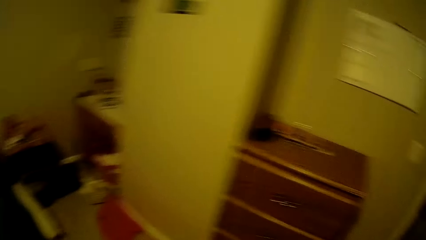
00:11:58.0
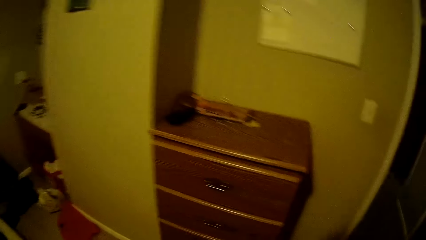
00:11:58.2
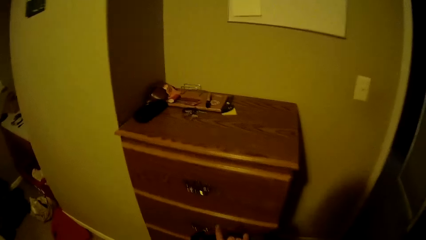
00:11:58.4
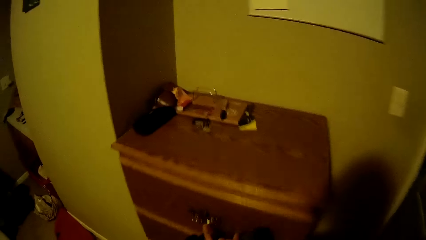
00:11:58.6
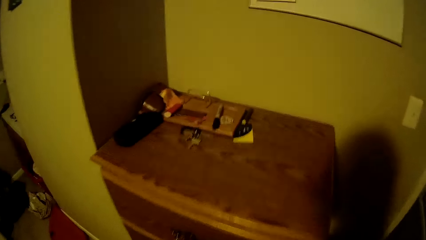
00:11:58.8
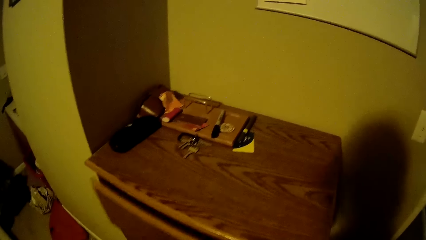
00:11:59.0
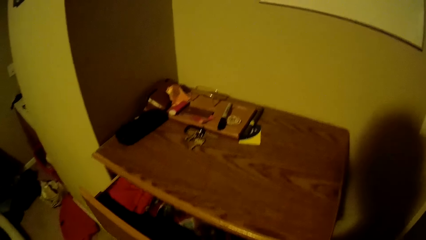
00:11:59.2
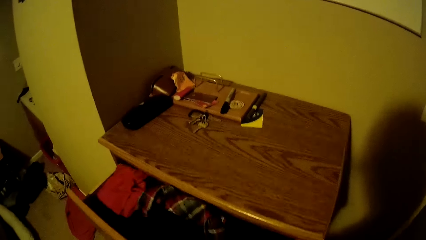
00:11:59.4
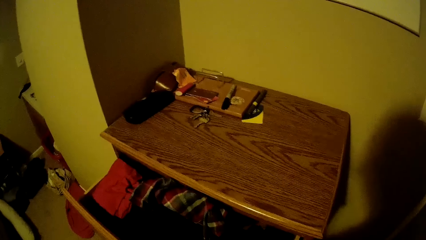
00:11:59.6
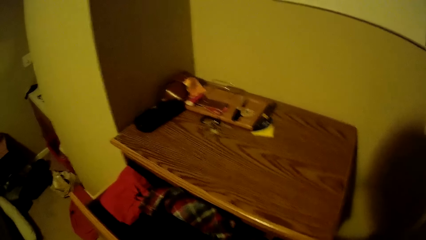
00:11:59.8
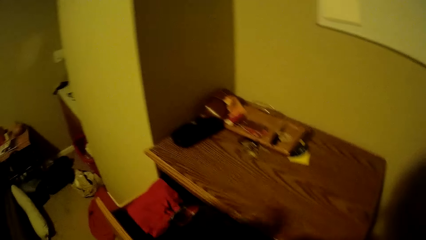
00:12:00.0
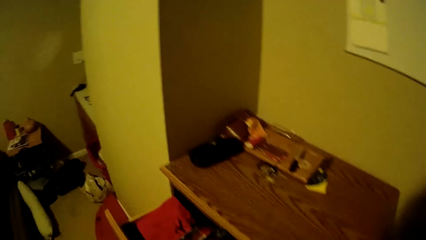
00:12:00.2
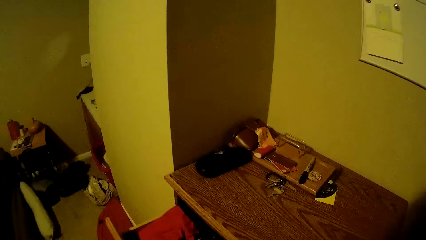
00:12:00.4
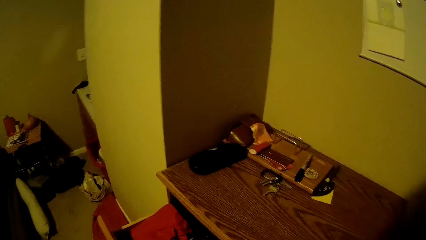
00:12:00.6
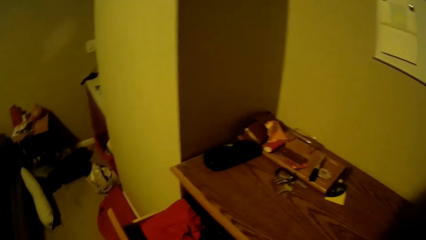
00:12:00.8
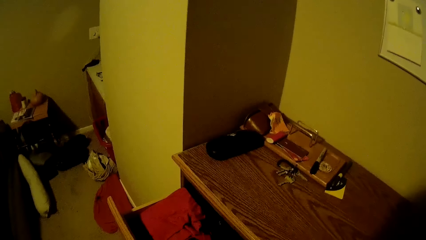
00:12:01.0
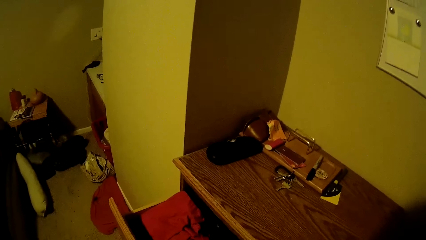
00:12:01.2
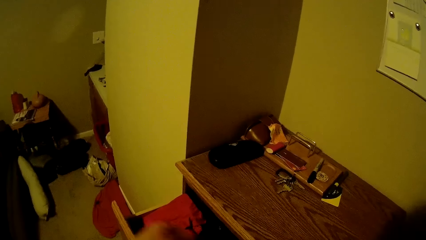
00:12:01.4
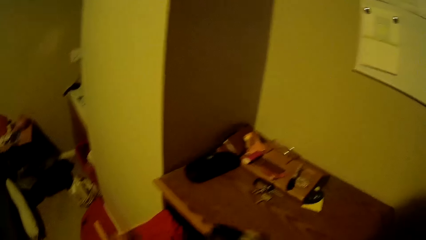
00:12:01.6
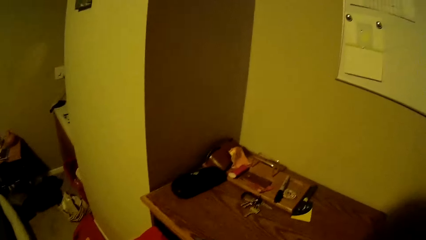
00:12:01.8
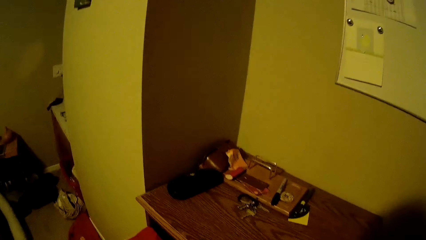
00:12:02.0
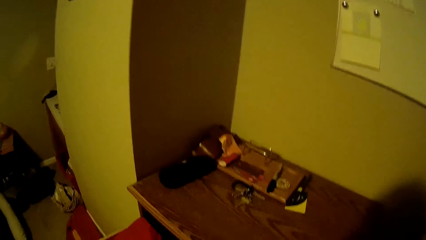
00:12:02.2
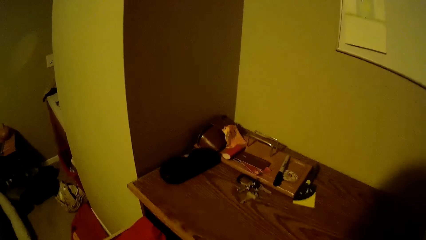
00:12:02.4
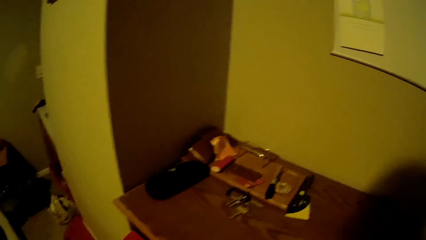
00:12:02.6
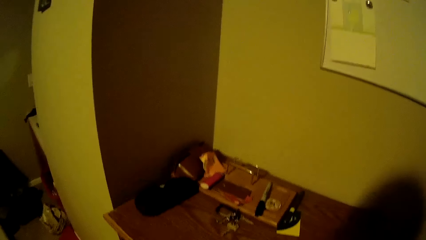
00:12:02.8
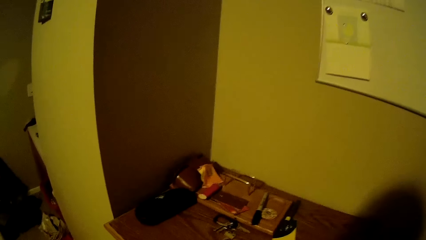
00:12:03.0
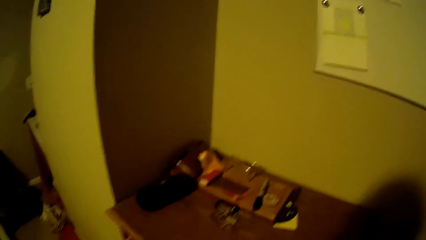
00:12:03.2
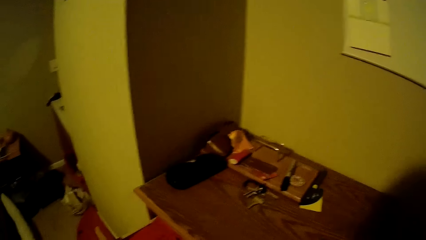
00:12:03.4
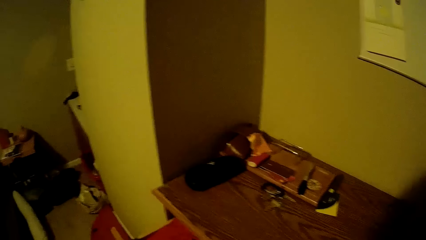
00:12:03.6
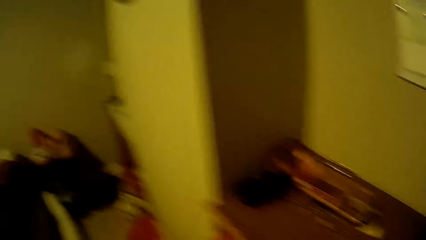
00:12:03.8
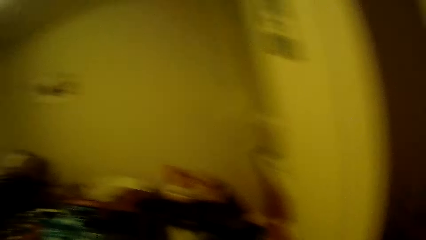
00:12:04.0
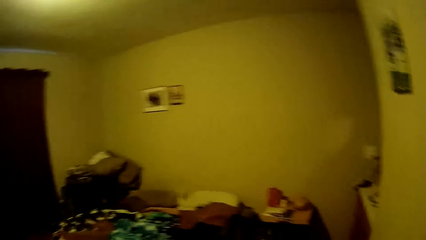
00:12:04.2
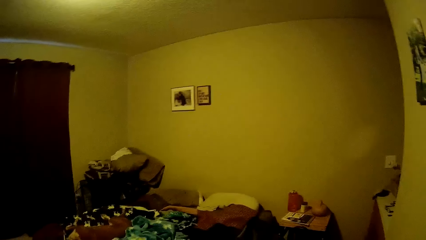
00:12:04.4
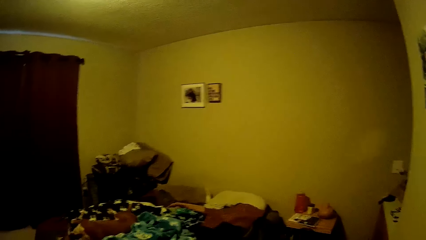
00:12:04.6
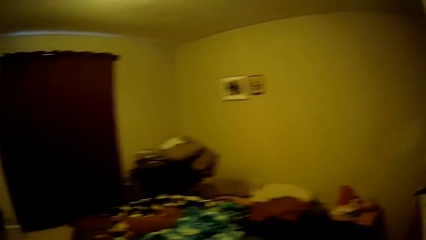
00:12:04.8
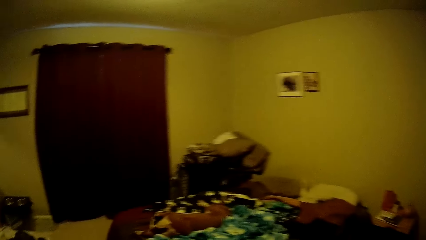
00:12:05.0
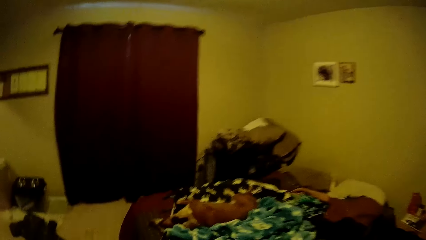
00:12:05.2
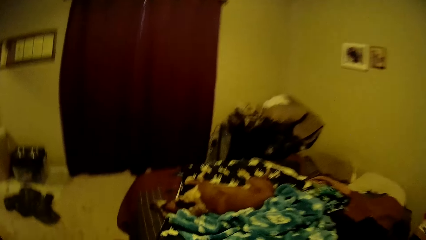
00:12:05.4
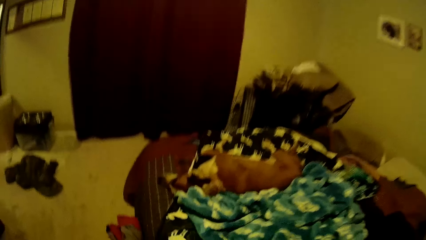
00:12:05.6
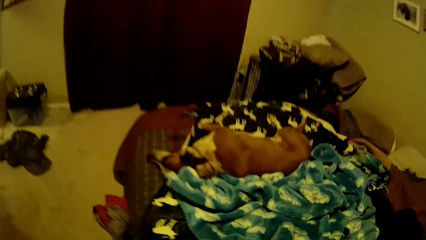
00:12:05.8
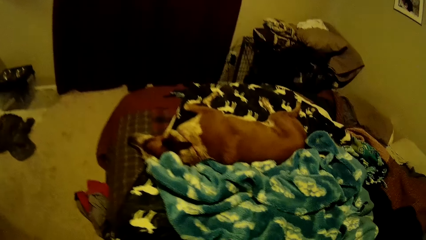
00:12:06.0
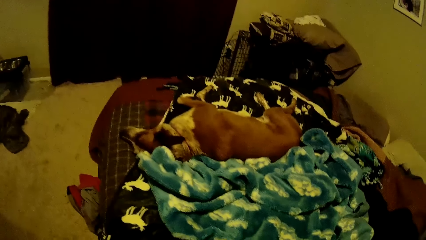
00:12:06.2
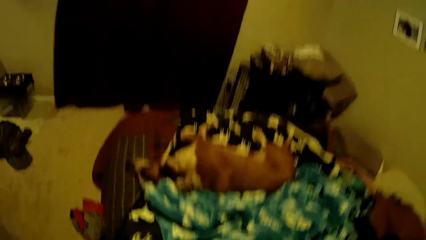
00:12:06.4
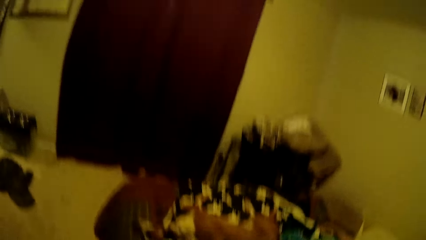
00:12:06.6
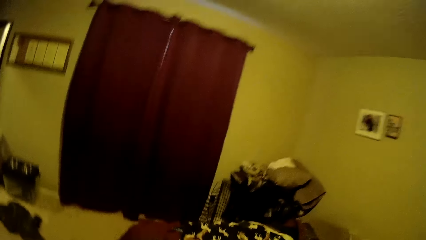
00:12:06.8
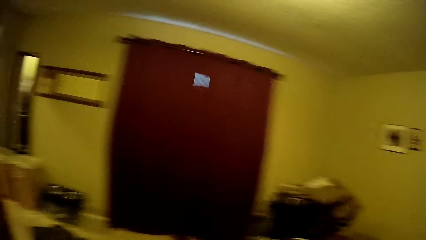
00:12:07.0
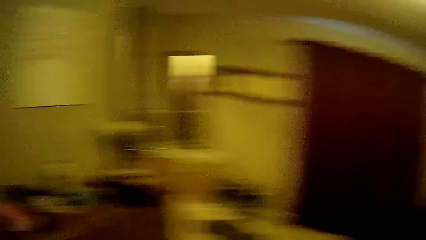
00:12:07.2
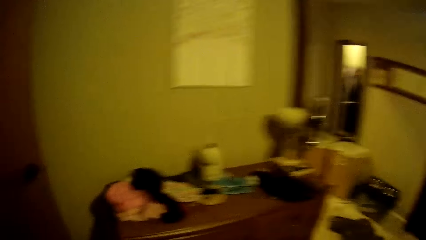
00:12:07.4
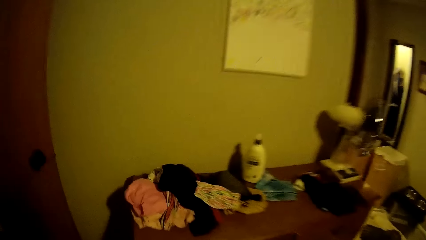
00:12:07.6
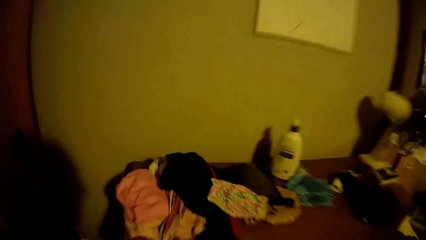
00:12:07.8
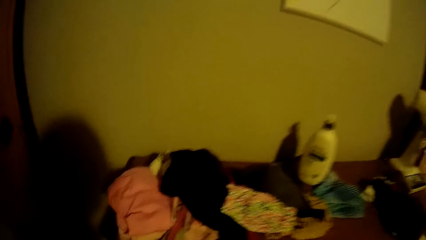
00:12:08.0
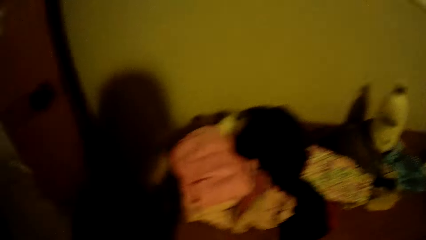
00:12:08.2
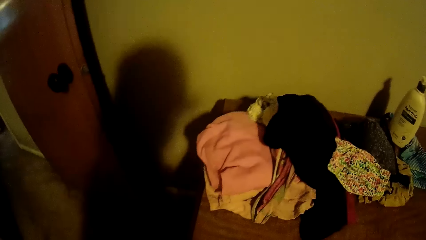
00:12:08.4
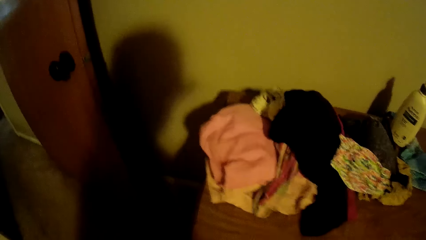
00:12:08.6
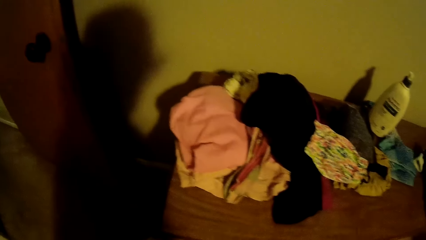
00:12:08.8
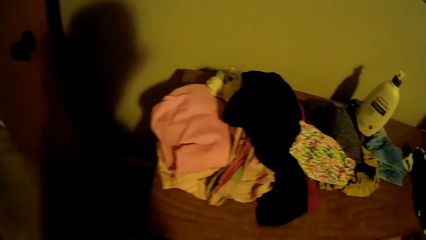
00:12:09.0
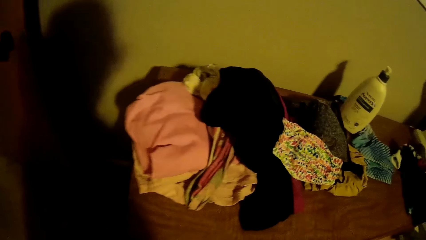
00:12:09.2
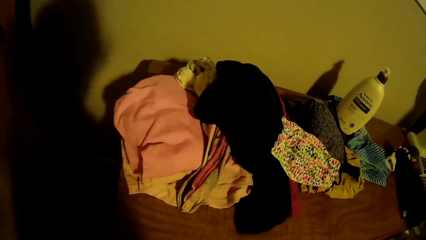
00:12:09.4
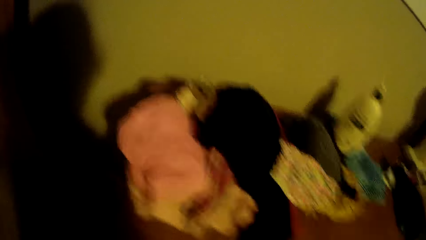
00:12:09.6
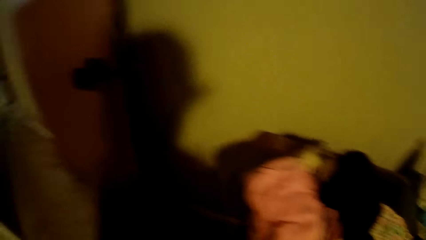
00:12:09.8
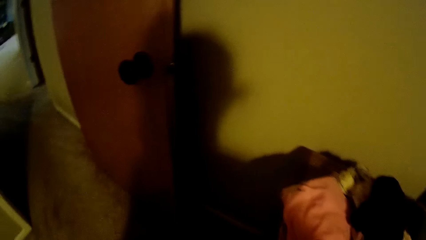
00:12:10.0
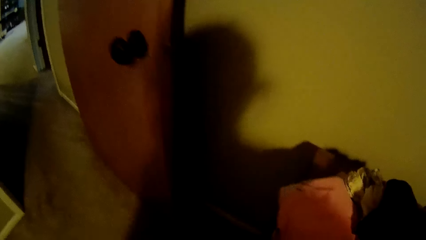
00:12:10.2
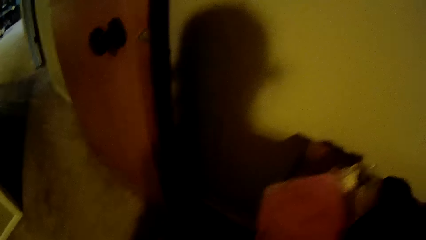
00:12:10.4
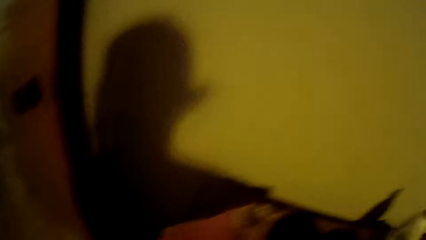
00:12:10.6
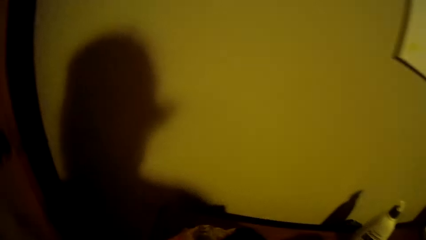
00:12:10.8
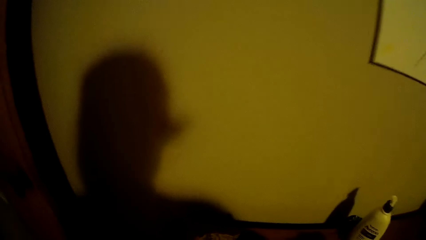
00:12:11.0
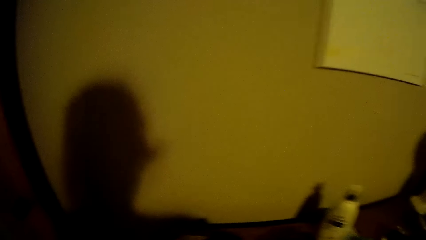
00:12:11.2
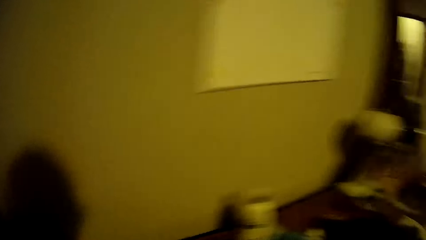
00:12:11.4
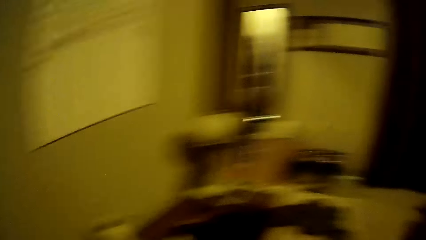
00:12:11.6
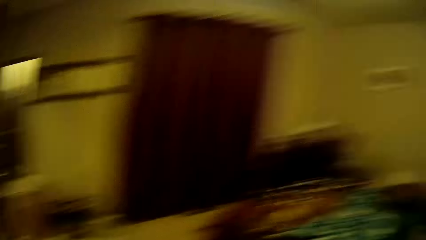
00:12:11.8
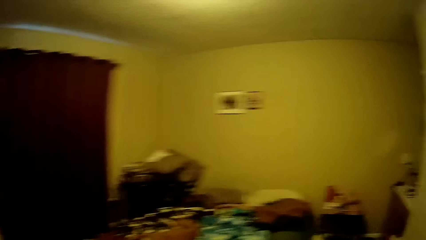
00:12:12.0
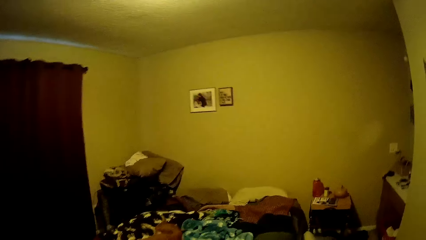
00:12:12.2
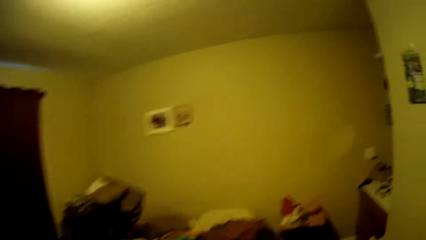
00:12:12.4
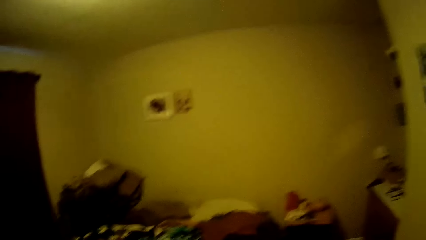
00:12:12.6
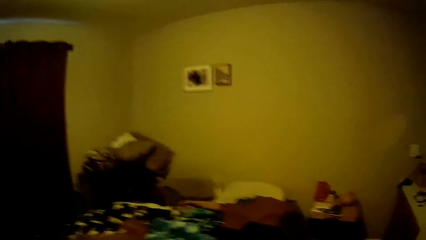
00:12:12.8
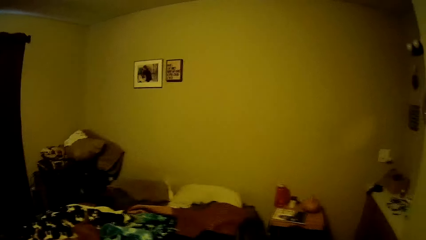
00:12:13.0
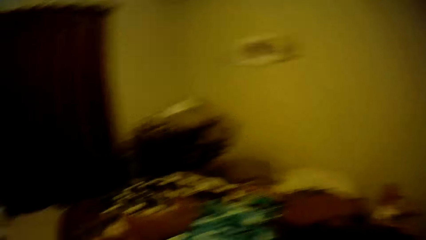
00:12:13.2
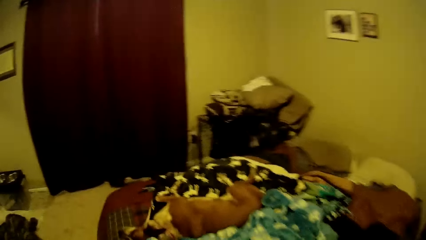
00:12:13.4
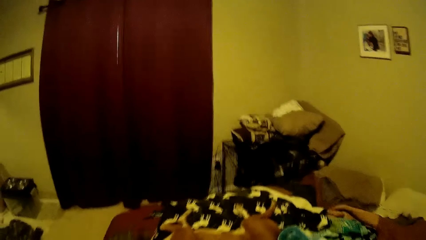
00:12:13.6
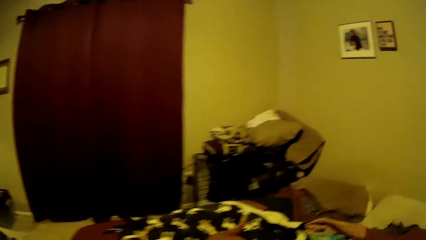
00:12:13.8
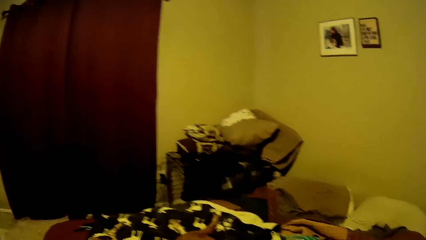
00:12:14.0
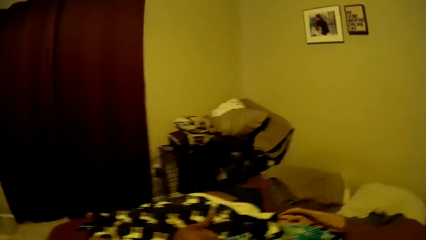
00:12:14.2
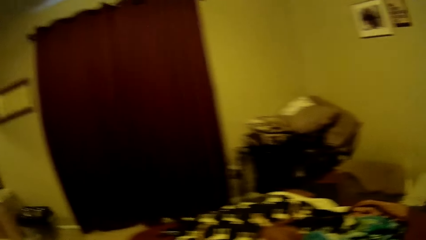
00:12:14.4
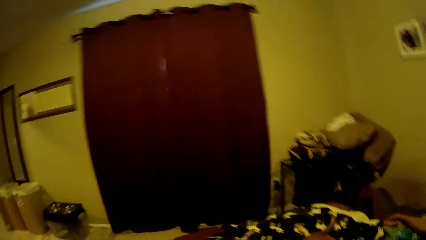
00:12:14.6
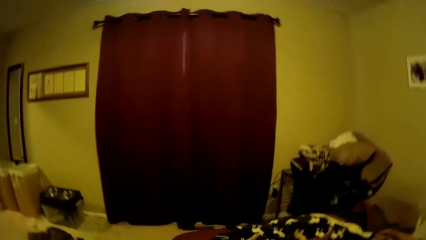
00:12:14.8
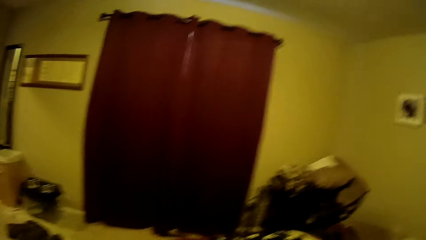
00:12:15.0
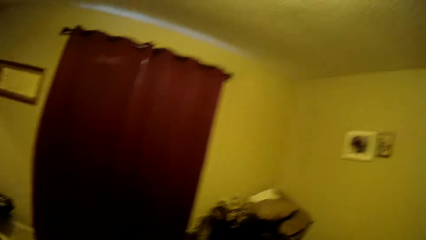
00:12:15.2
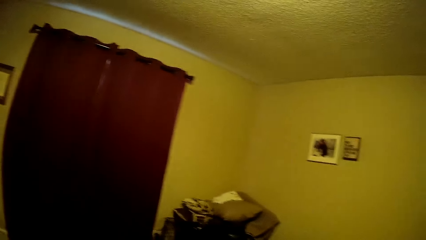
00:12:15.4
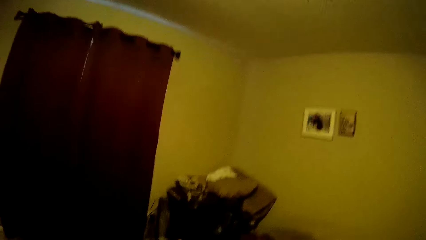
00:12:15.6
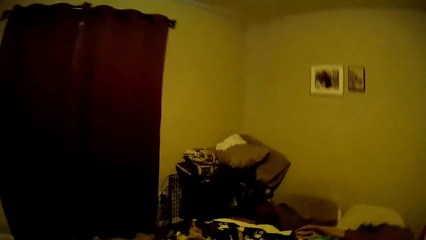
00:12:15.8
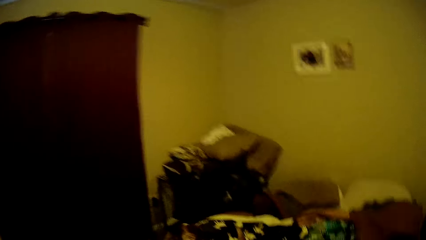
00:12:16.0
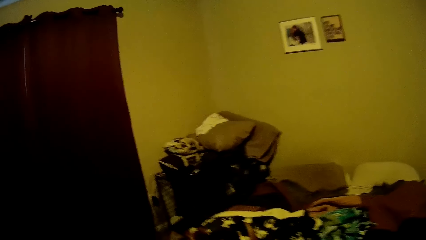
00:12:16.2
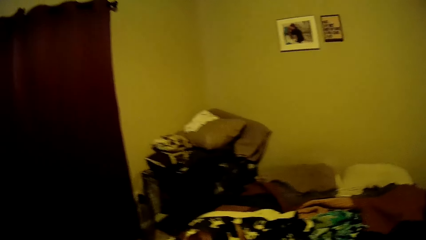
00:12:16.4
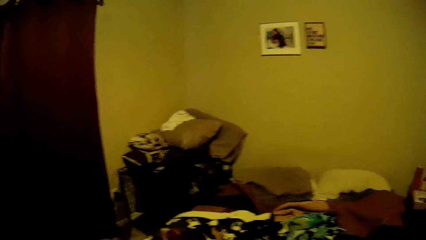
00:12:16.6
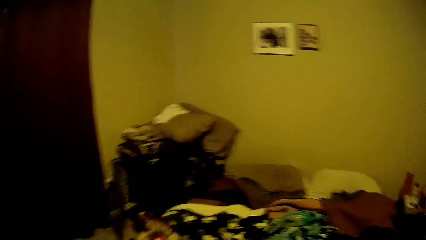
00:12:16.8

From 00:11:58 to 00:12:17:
The camera wearer turns towards the chest of drawers, moves towards the chest of drawers and pulls the chest of drawers. They place the clothes in the chest of drawers. They turn towards the bed. They look sideways. They look at the bed. They move towards the bed. They turn towards the chest of drawers. They look at the table. They move around the bedroom. They look around. They interact with a dog in the room. They move towards the bed.
